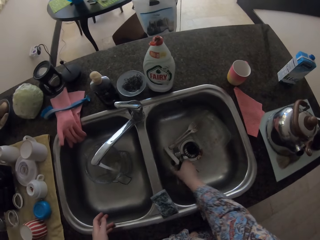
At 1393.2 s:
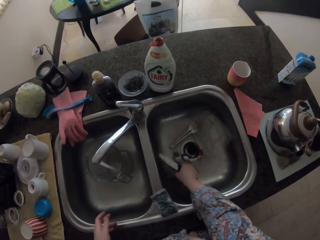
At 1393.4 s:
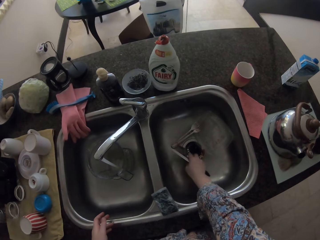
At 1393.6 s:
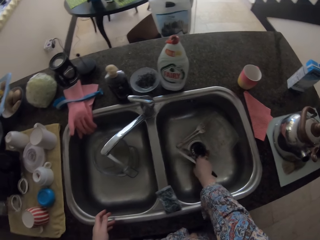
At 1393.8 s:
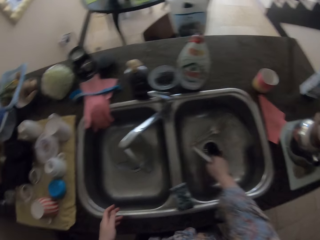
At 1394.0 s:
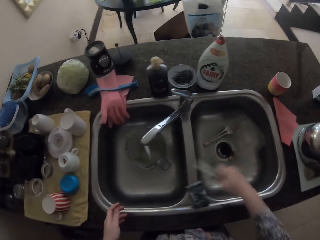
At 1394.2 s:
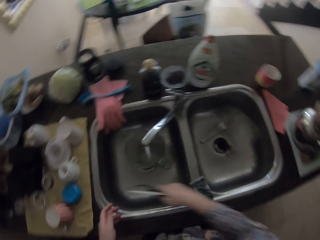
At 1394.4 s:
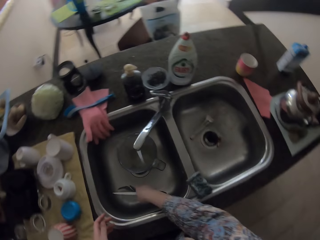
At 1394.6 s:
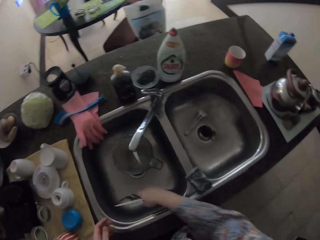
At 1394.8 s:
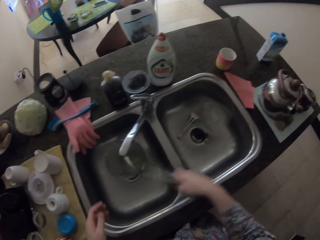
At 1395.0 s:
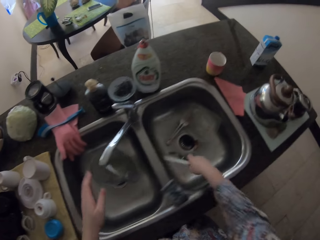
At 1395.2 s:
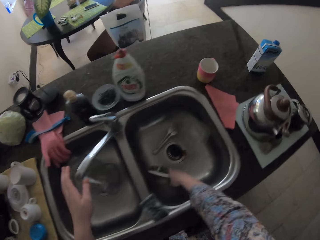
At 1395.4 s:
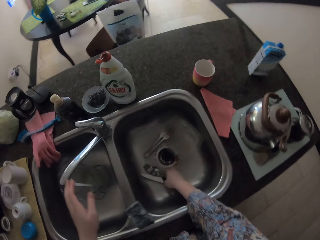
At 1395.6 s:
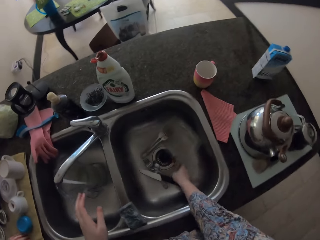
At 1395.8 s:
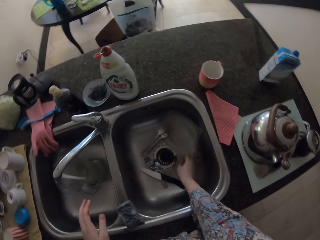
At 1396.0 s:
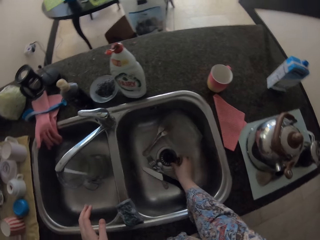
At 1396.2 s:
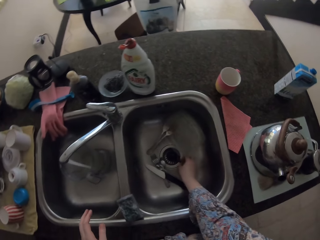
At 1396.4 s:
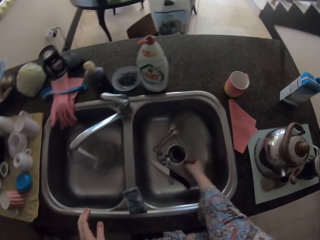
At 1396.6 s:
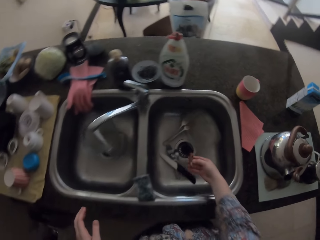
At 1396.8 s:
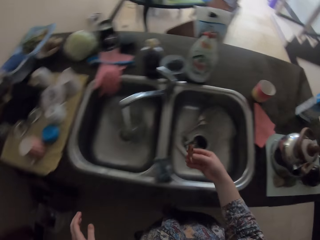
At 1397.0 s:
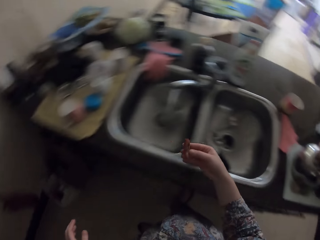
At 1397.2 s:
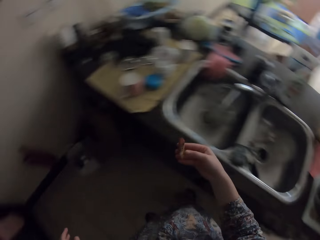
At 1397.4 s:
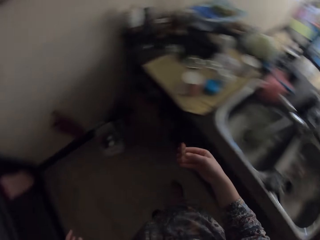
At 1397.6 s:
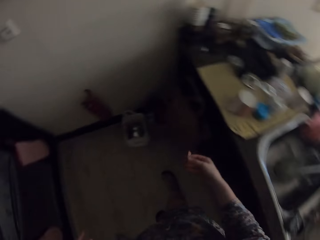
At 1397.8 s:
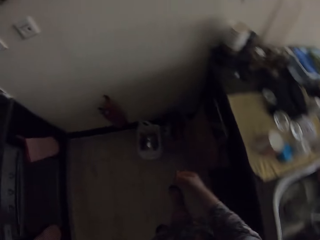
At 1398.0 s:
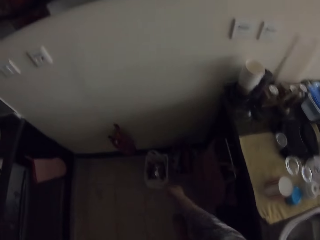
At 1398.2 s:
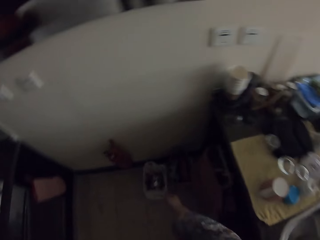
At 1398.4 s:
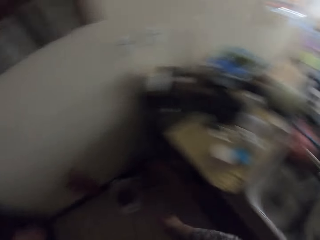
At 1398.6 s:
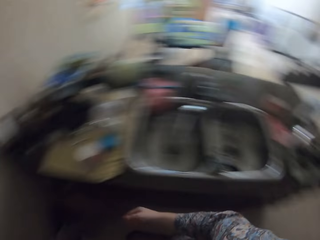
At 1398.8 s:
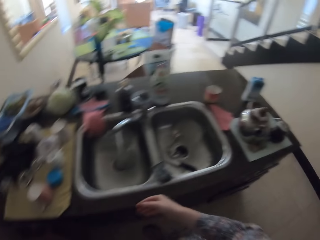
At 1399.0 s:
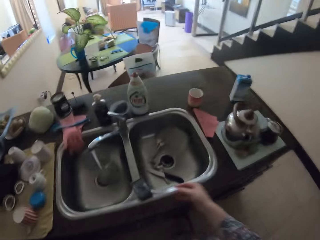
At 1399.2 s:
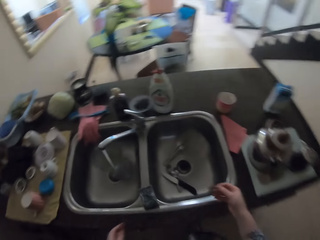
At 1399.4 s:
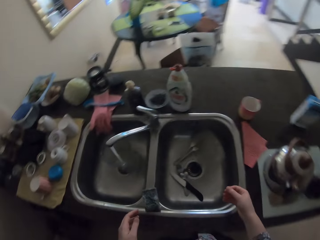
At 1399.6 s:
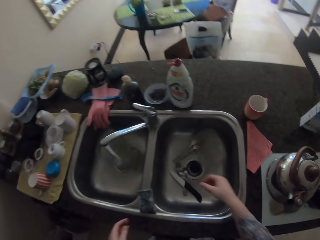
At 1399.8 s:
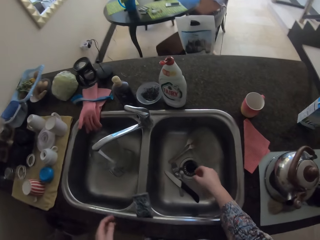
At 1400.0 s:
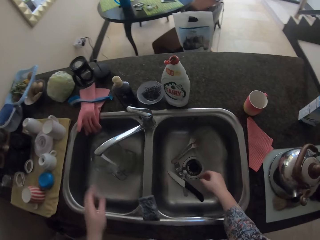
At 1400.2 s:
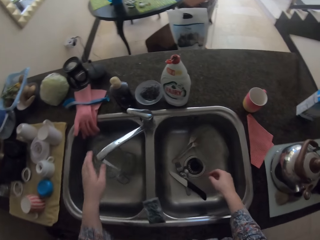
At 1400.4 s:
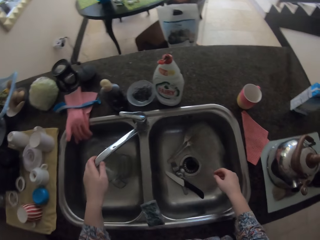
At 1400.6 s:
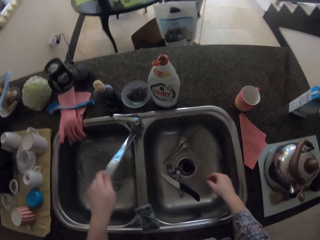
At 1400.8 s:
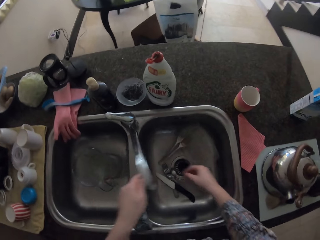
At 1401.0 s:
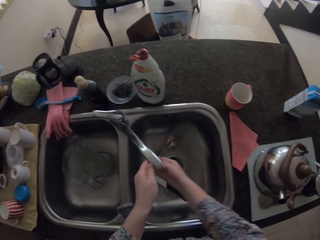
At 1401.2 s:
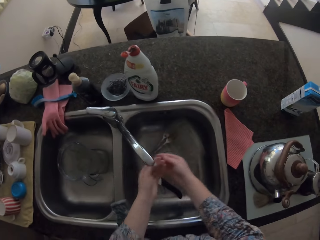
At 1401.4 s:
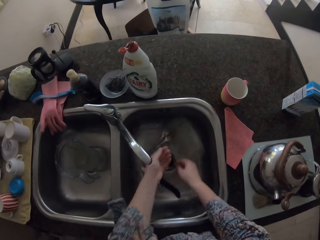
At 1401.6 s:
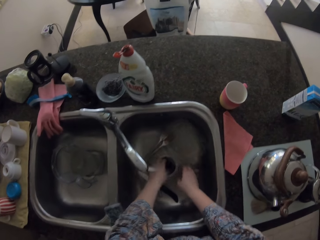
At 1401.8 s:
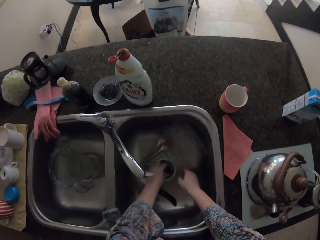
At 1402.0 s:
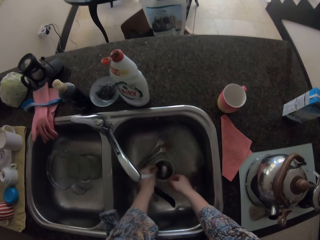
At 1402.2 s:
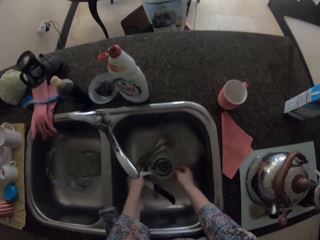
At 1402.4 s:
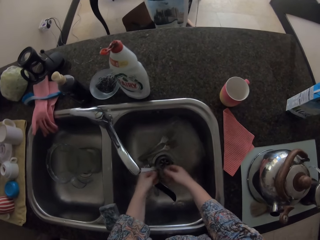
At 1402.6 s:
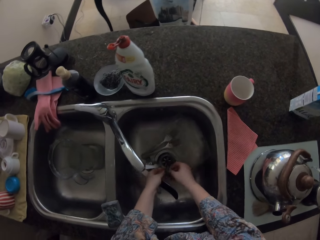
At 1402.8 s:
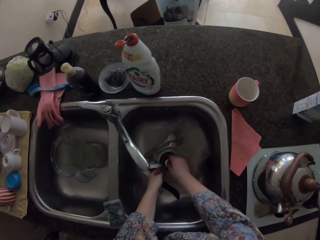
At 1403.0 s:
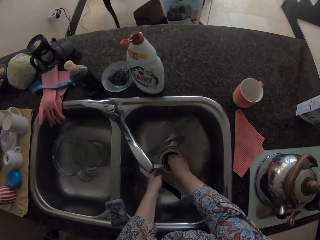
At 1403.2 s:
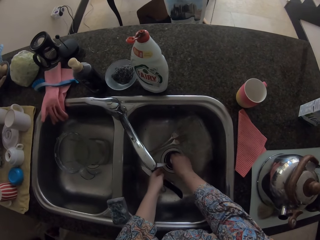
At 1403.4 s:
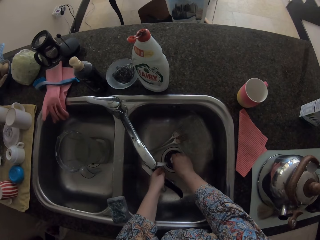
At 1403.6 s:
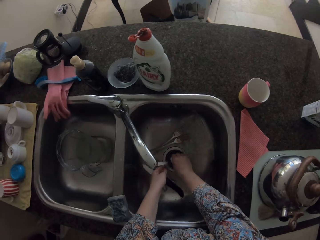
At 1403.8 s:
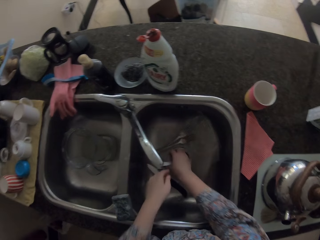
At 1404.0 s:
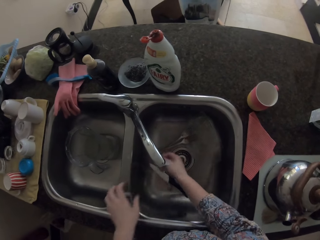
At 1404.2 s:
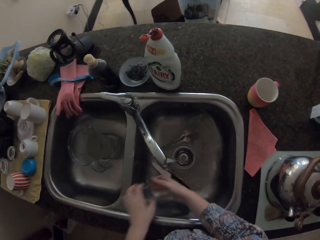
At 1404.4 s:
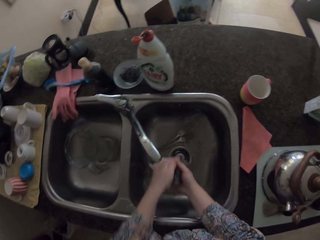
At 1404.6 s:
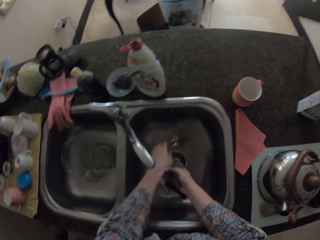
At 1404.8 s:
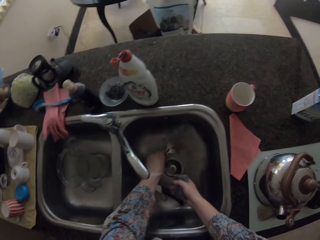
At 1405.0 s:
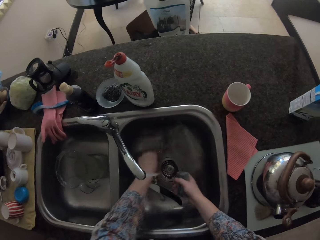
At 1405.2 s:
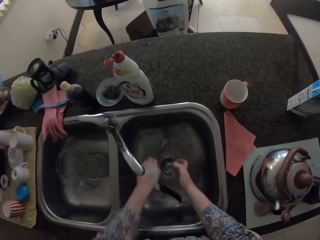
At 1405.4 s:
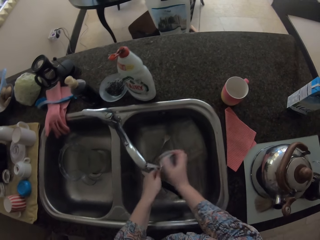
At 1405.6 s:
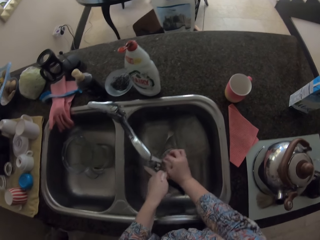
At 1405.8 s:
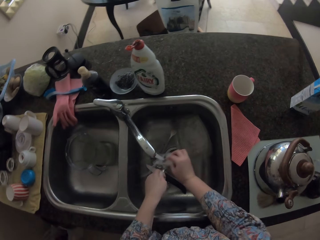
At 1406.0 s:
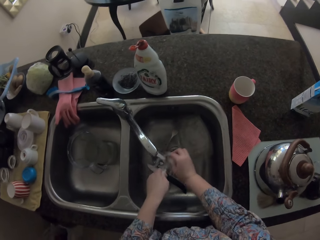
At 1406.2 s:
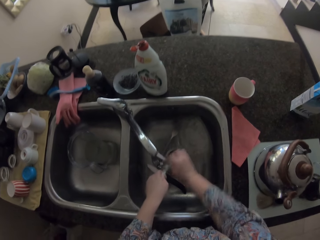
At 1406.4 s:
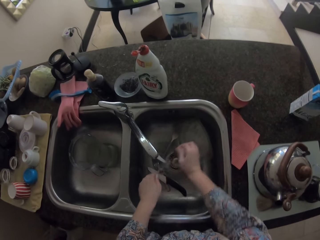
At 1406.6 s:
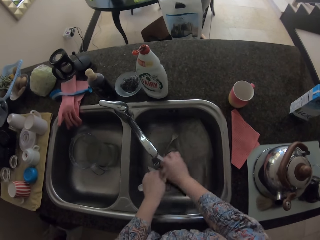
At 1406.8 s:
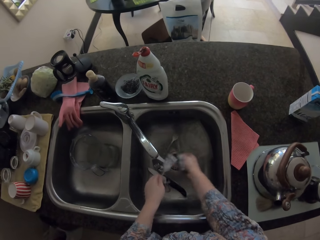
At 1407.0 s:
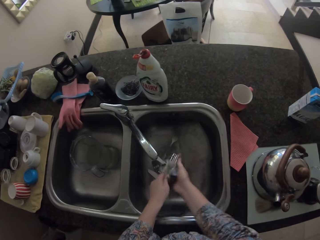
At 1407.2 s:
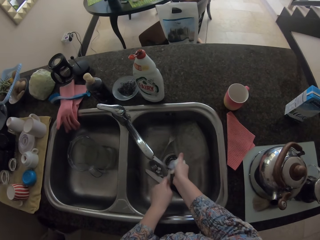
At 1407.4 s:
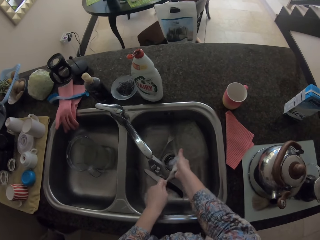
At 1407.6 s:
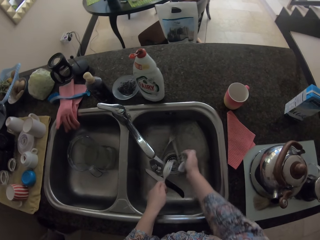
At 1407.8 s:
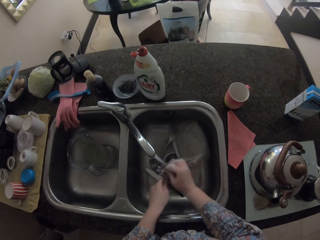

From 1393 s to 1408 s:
The camera wearer takes spoons. They put the spoons in the sink. They take litter. They throw the litter in the dust bin. They adjust the tap in the other sink. They wash the hands. They remove the sink strainer. They wash the spoons. They put back the sink strainer. They wash a fork.

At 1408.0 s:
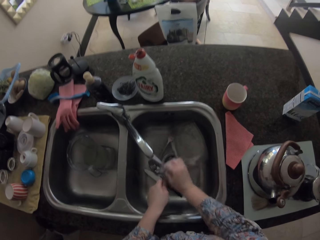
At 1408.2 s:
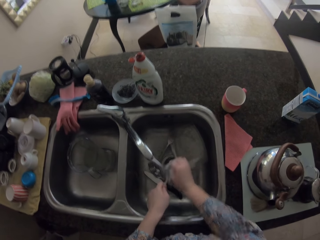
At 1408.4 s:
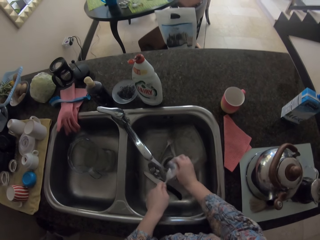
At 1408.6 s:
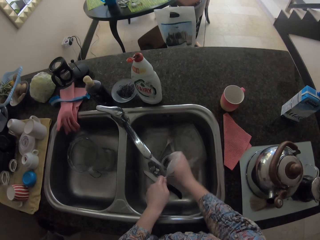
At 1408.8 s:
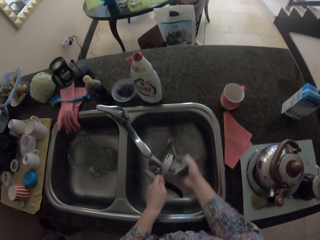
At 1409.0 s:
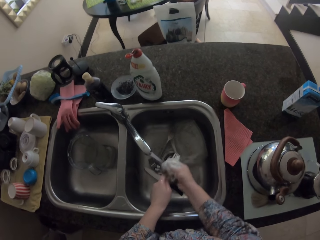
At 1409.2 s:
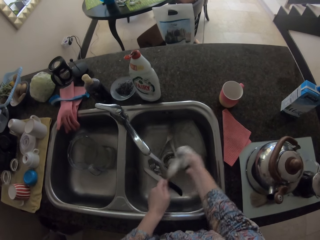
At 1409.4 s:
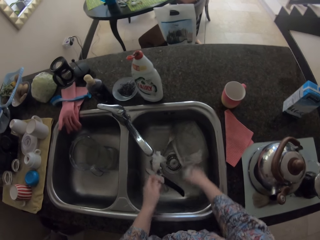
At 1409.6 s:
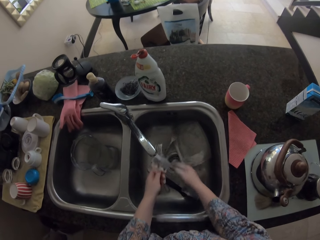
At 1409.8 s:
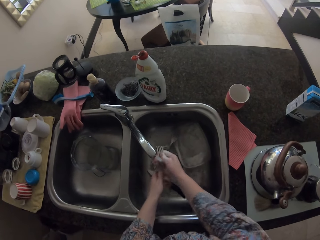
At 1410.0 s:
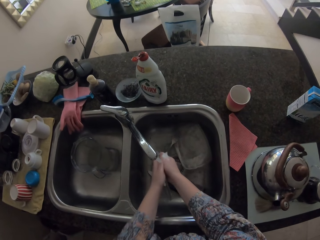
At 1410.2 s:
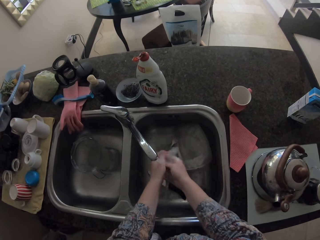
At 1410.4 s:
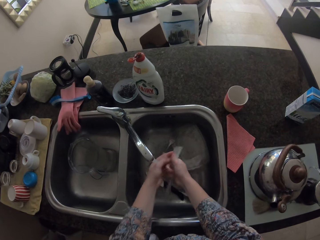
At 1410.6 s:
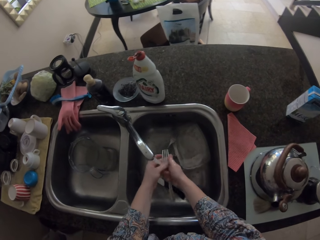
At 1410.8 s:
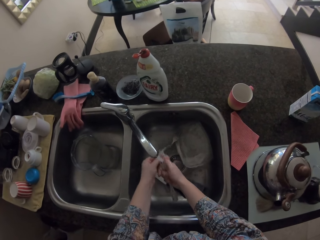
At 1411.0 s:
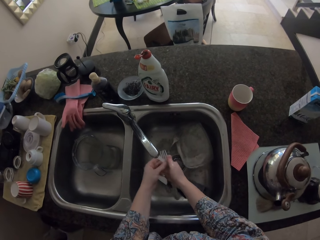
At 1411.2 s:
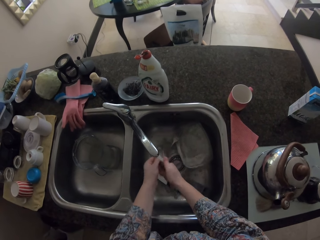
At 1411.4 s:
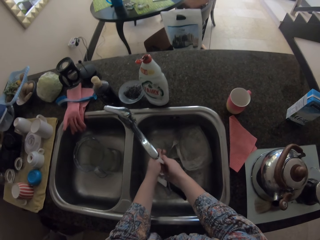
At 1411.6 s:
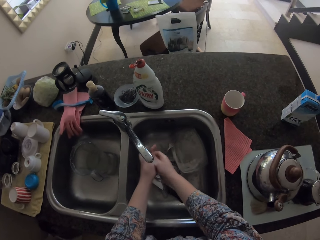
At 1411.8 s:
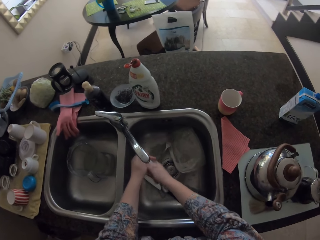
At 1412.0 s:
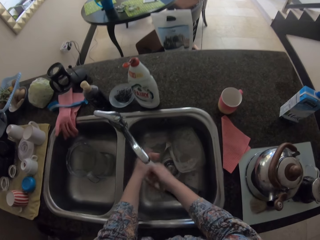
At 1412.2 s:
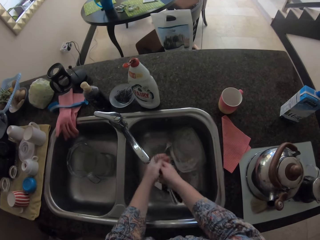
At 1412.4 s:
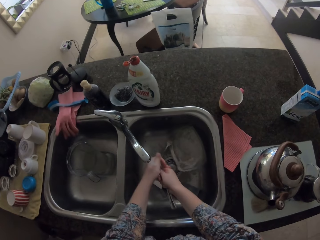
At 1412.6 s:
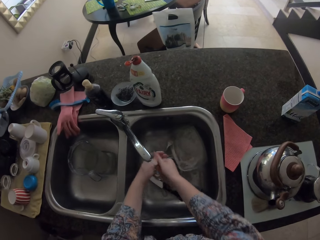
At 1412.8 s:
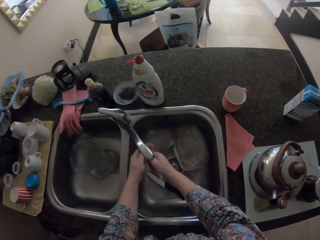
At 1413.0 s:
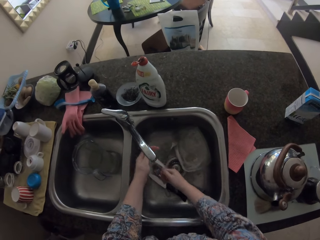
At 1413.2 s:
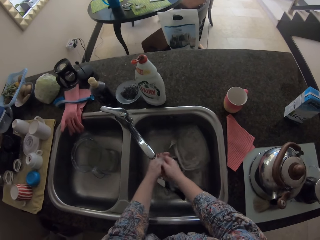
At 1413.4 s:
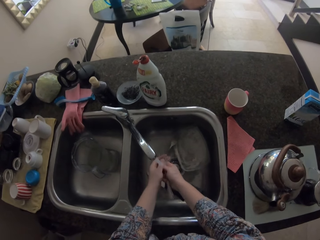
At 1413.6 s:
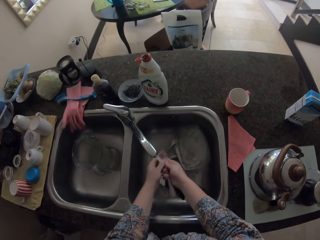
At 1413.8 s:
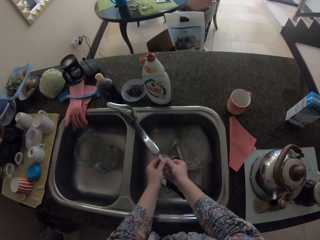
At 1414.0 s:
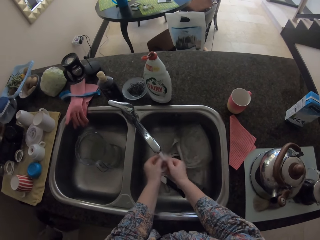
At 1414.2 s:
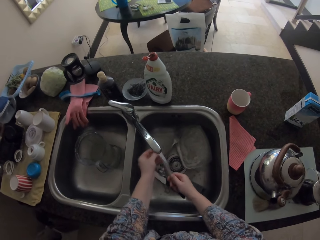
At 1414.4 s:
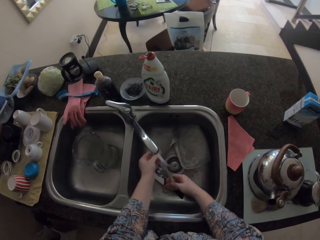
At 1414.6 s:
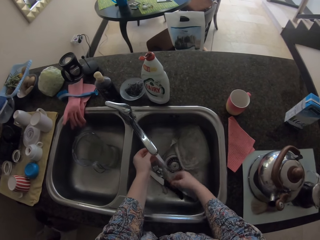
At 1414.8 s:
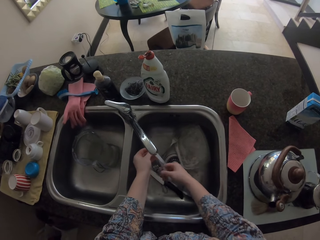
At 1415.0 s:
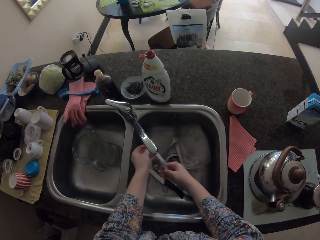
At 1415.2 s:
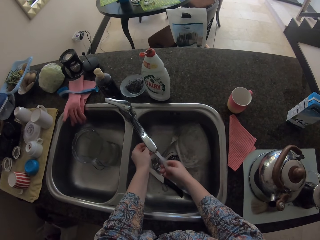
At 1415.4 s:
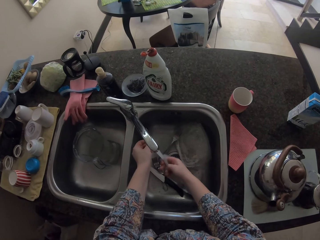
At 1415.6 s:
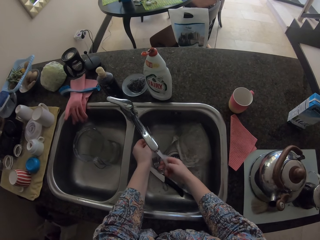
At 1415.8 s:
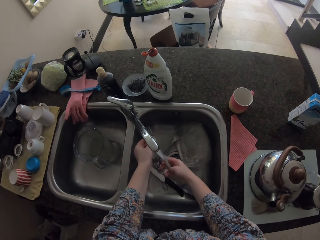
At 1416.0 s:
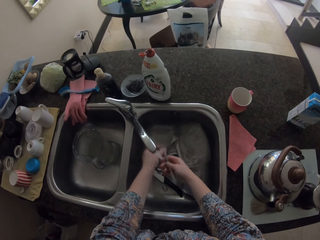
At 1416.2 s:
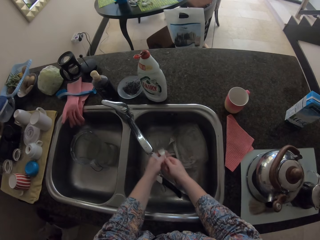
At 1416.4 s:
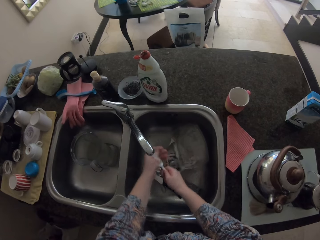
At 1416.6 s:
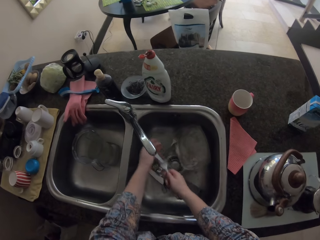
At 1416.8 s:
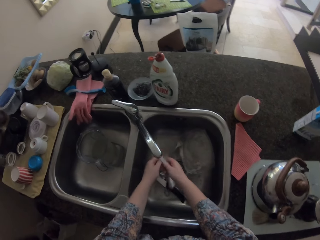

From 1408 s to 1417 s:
The camera wearer rinses the fork.
